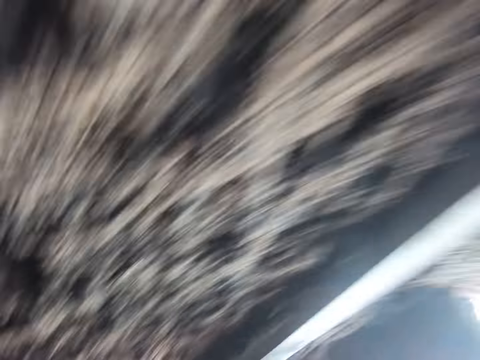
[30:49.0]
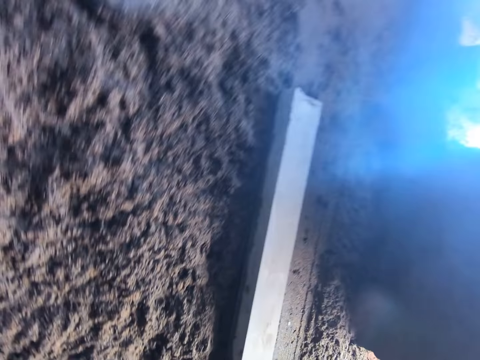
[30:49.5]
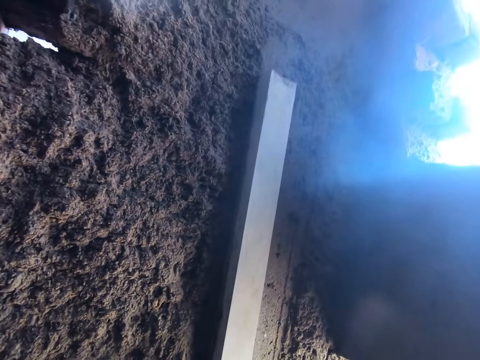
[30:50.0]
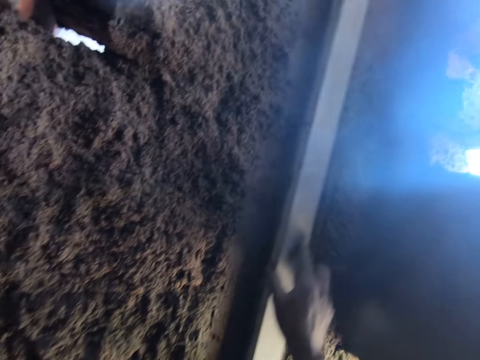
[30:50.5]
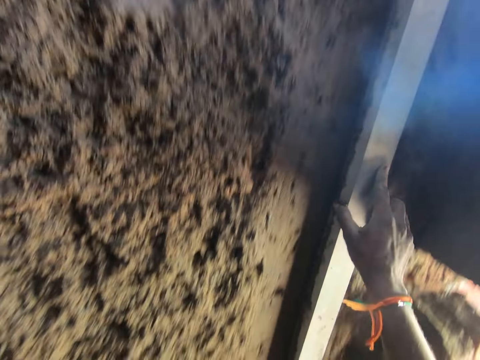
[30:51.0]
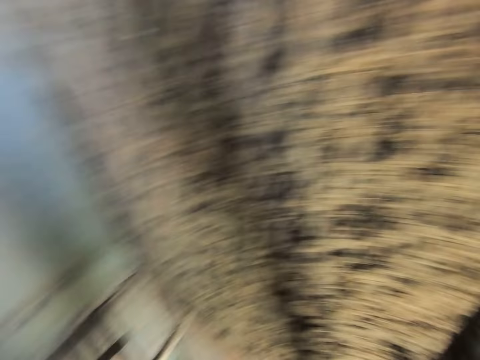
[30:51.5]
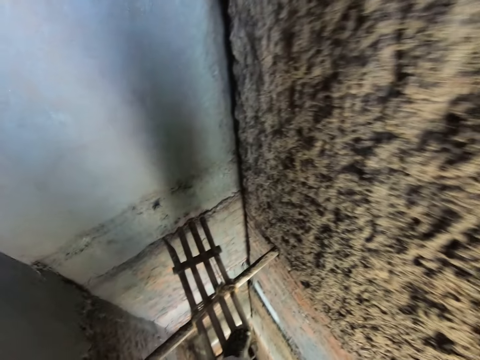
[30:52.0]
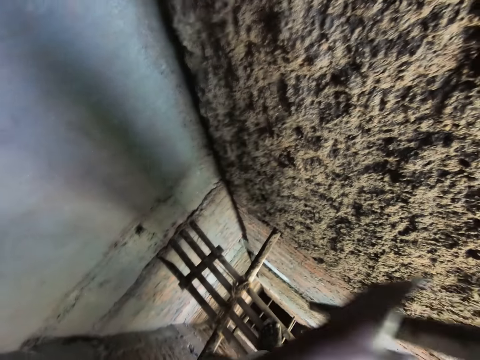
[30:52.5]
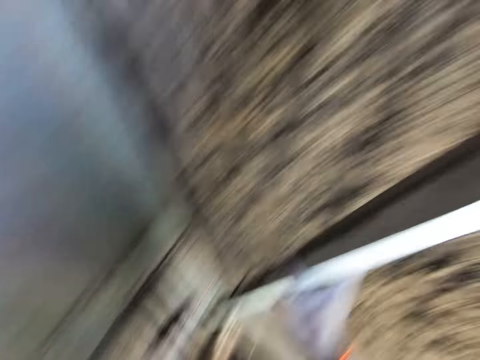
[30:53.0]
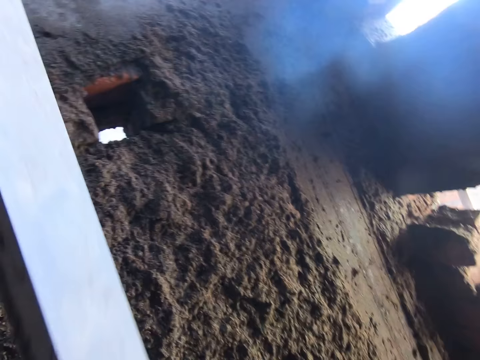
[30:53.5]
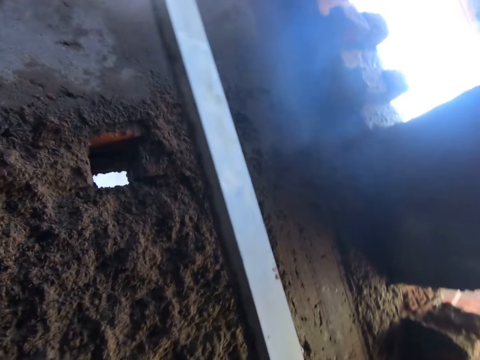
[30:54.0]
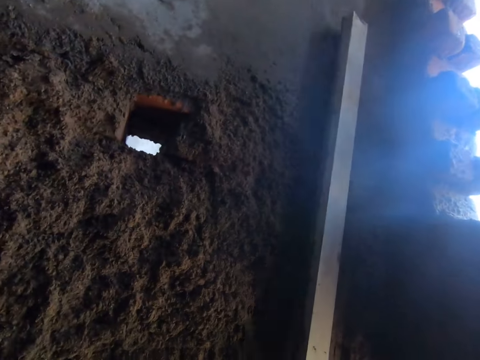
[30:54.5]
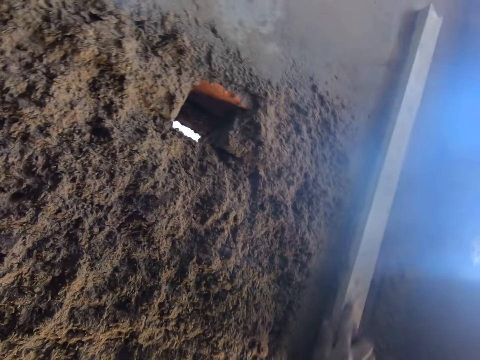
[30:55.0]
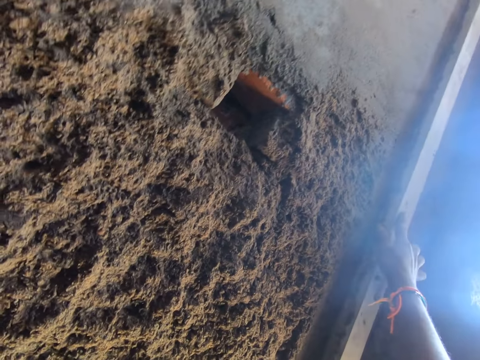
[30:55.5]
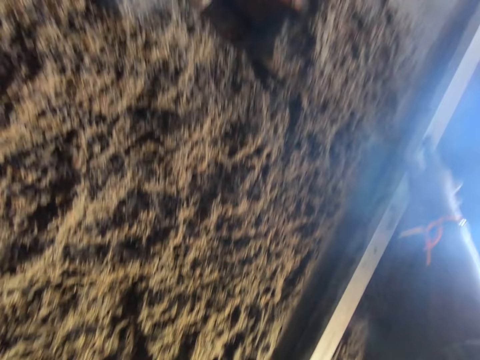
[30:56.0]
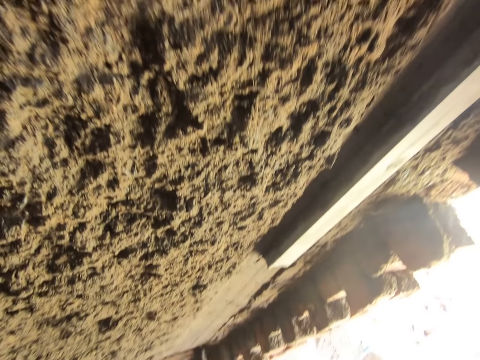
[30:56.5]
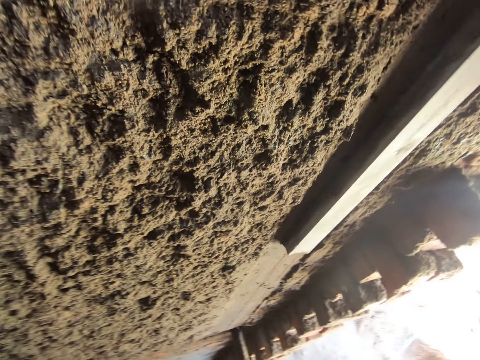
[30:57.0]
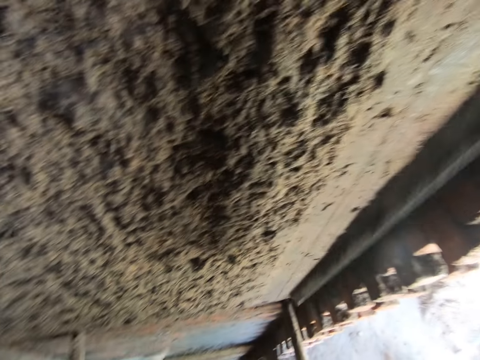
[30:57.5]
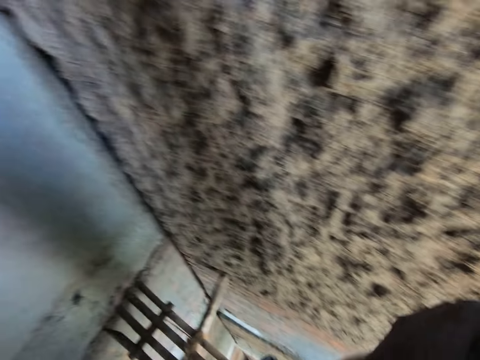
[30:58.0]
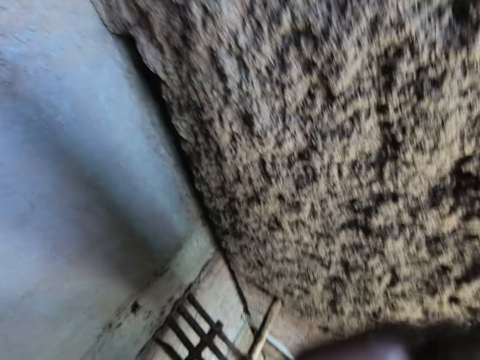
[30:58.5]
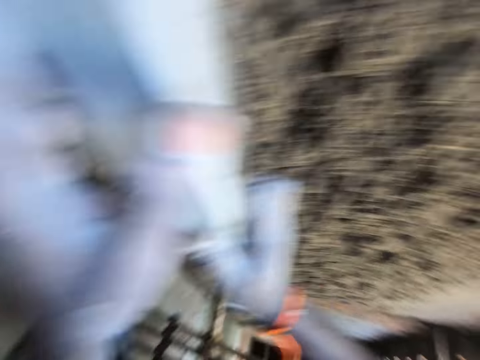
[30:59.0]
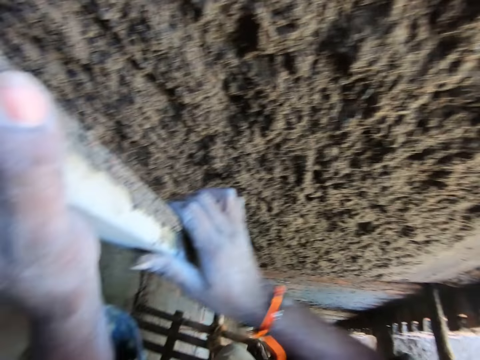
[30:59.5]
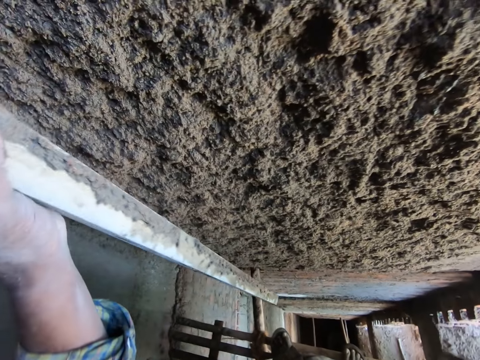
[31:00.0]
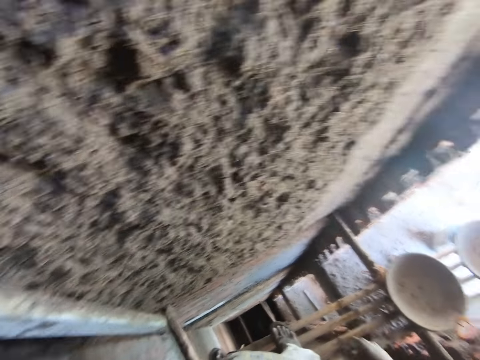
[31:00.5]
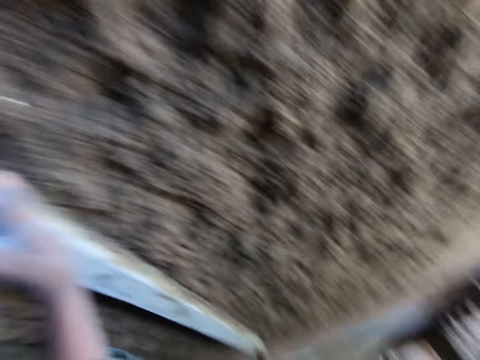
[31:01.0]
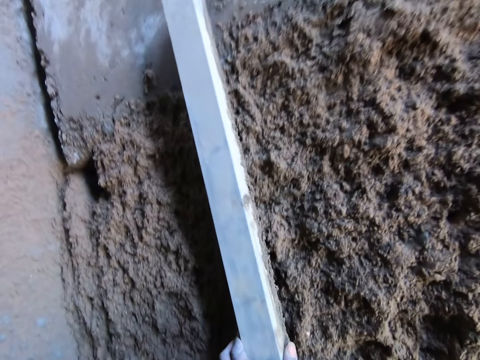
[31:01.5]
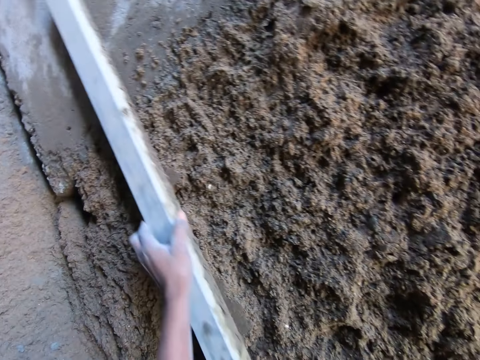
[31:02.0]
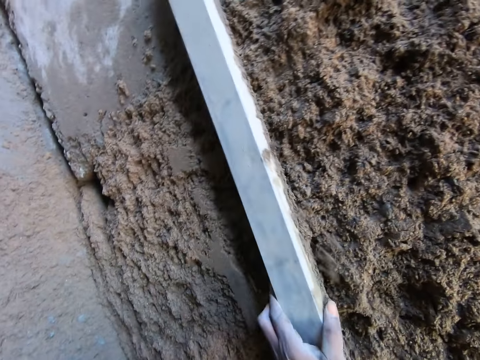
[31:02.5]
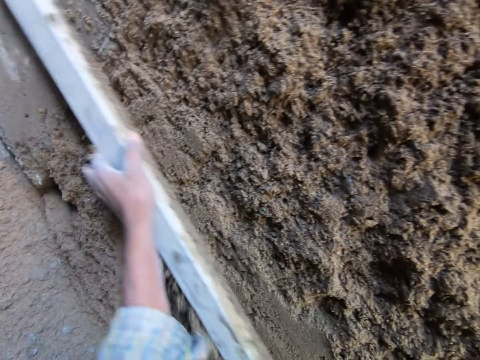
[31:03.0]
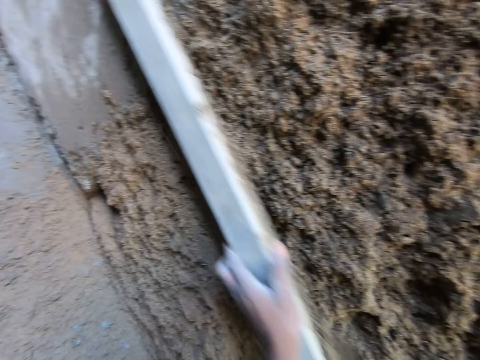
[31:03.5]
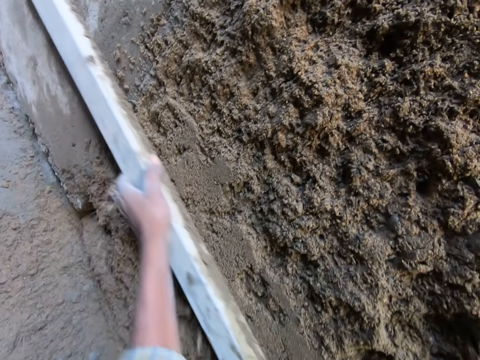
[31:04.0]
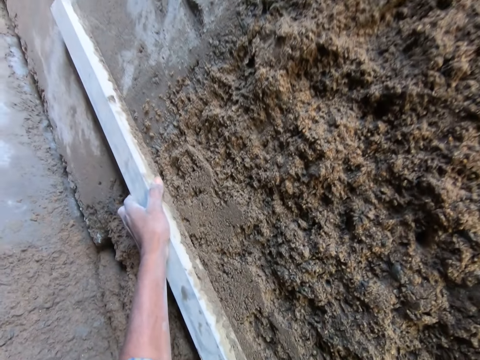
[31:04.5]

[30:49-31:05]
The camera wearer removes the rod from the wall with his right hand. He places the rod on the wall with his right hand. He passes the rod from his right hand to his left hand. He smoothens the clay on the wall with the rod using his right hand.

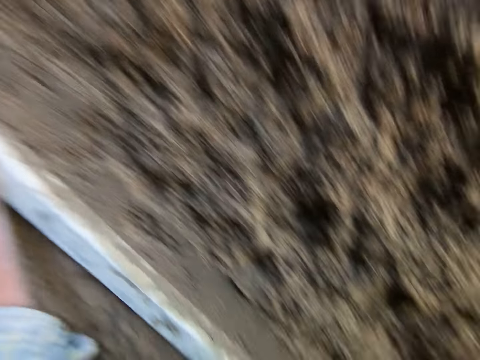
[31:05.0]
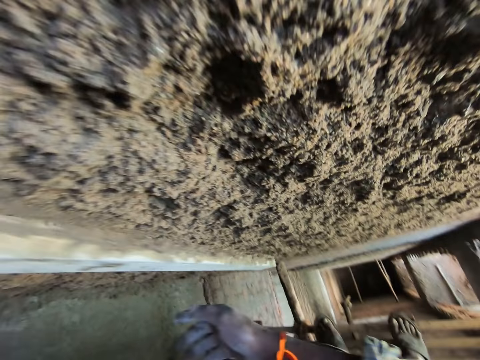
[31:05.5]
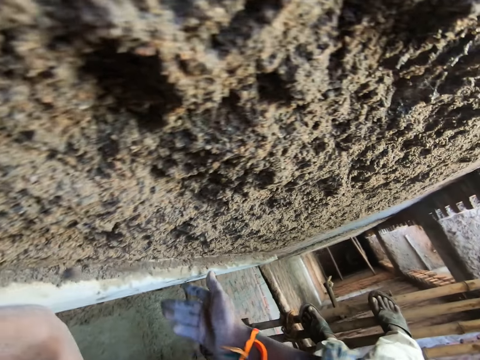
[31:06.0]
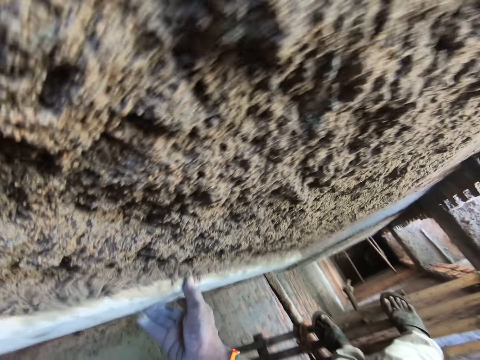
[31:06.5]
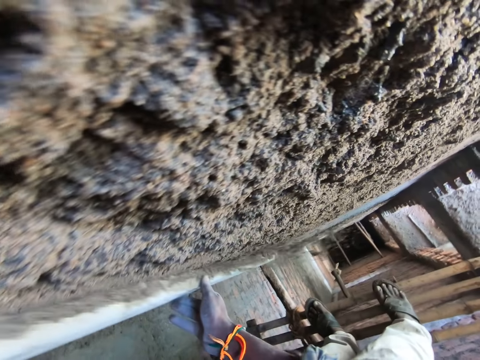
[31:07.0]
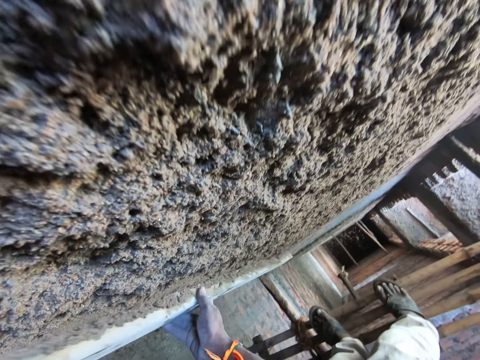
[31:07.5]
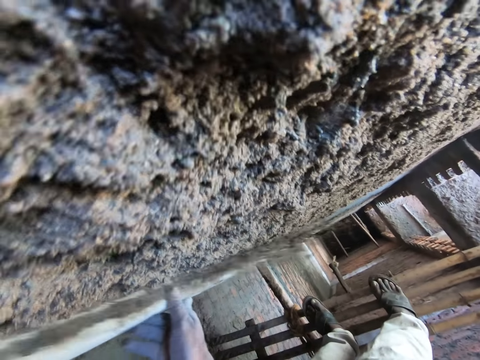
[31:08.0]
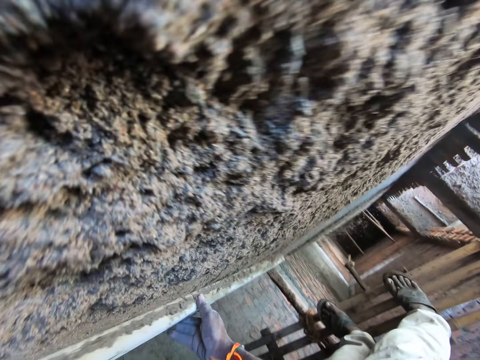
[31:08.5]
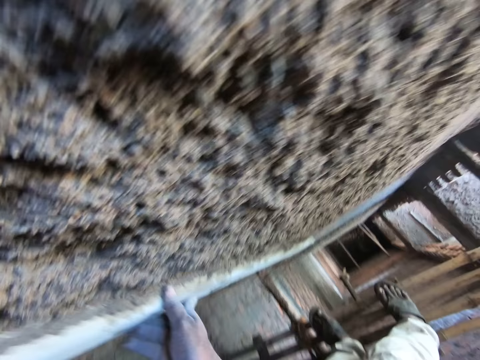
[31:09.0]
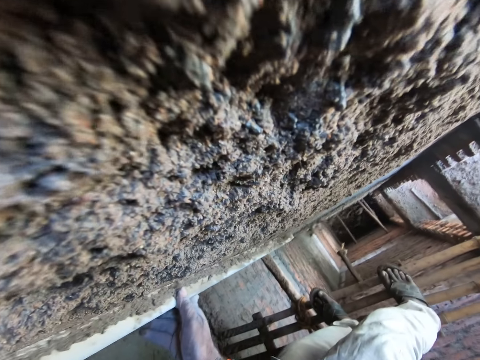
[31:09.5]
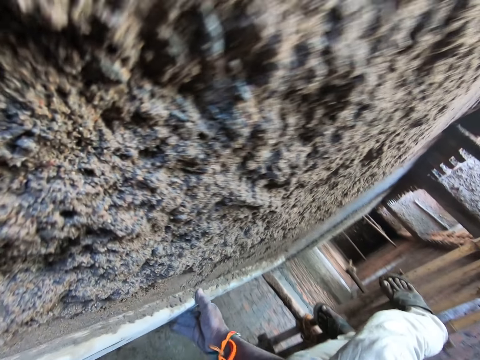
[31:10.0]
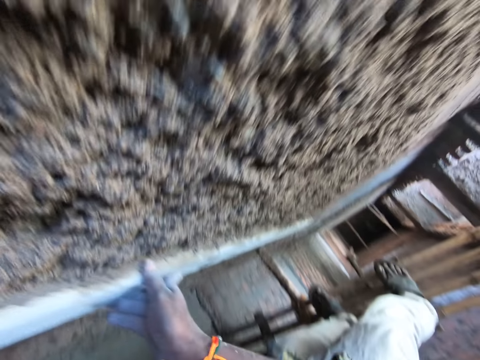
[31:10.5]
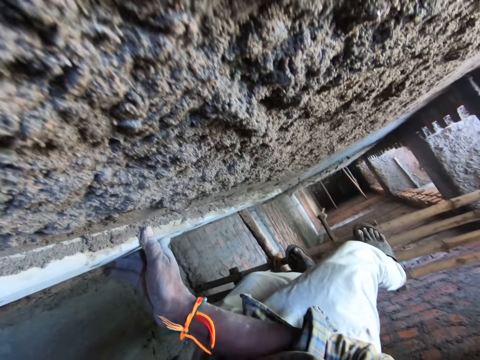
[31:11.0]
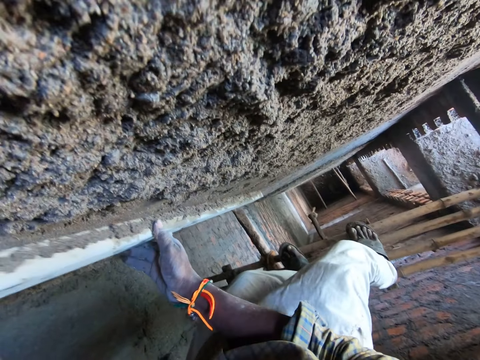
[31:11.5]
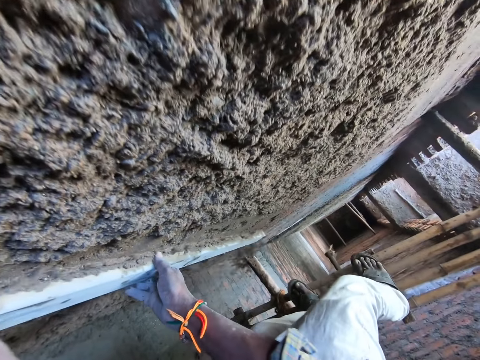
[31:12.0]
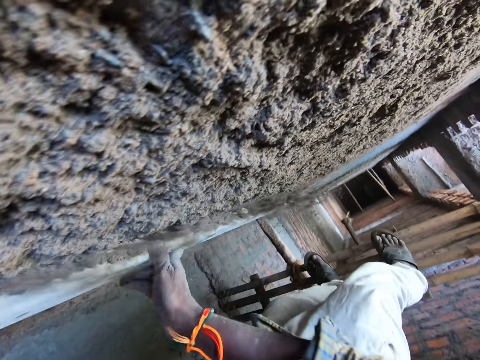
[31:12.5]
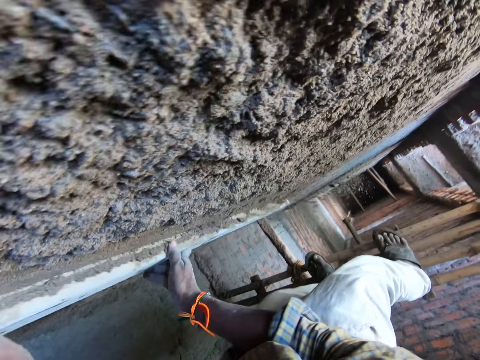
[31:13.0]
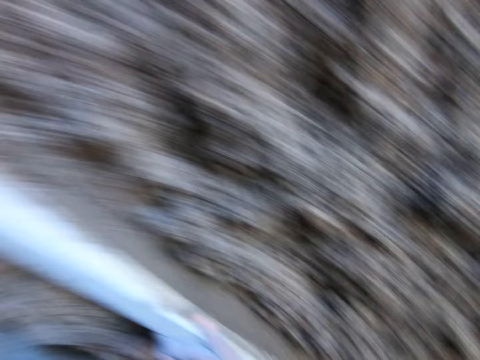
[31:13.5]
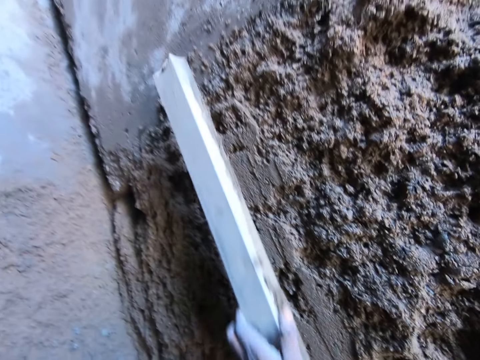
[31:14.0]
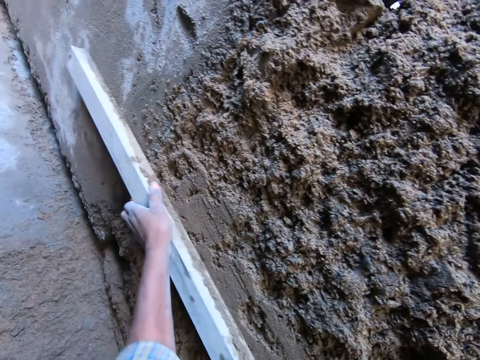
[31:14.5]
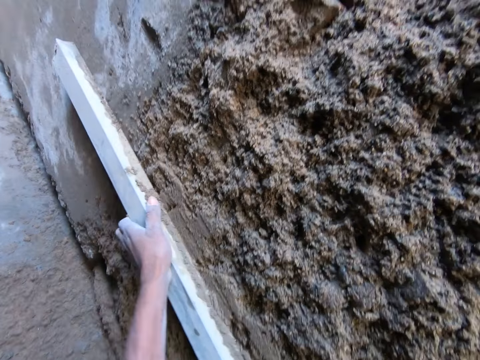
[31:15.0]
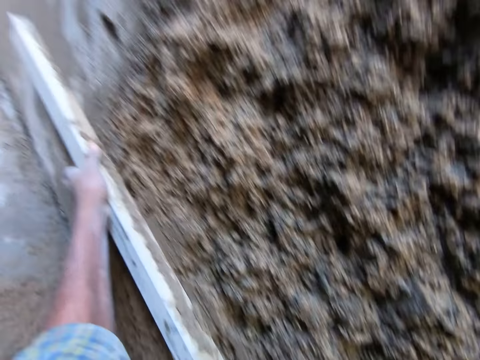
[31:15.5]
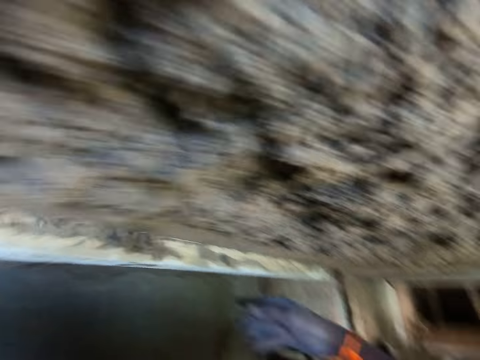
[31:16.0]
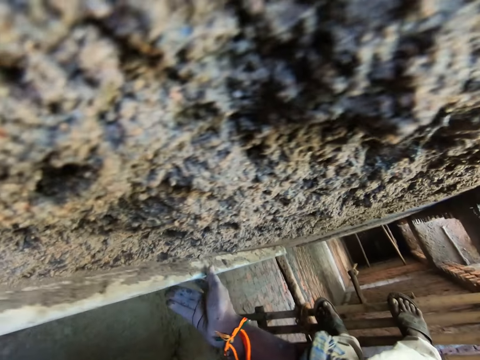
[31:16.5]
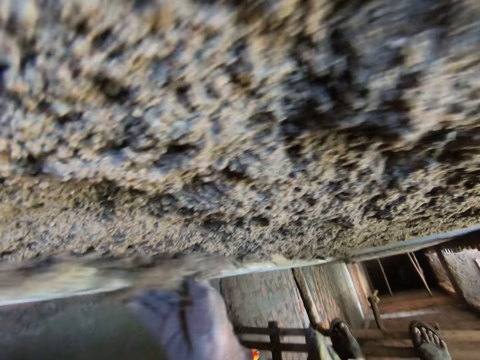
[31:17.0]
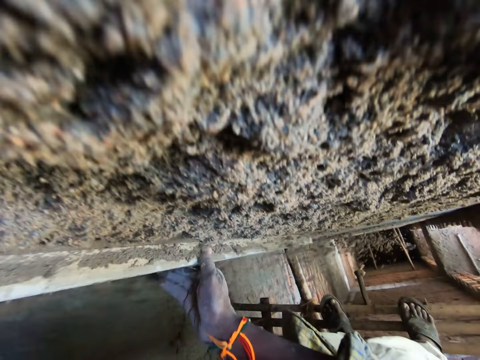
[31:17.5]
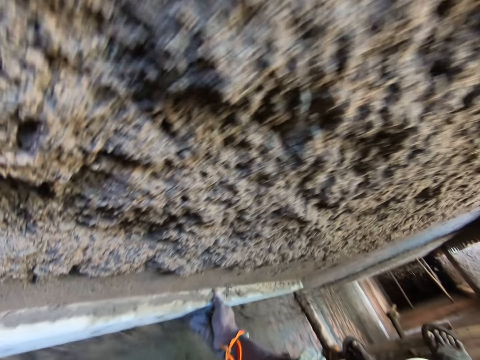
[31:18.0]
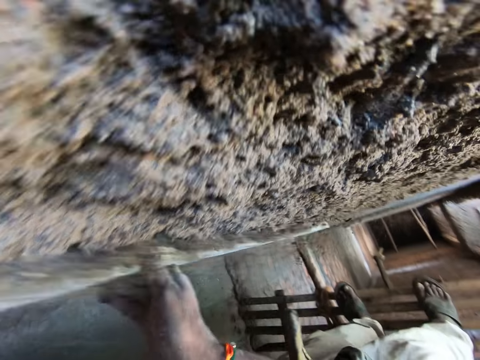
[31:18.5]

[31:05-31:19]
The camera wearer smoothens the clay on the wall with the rod using both hands.
